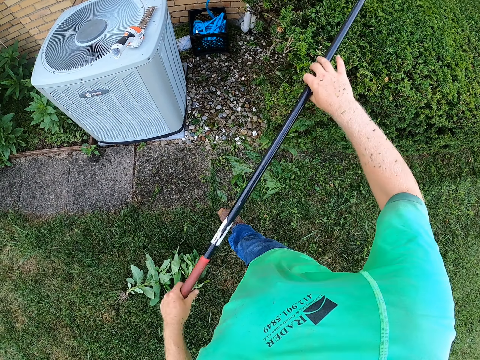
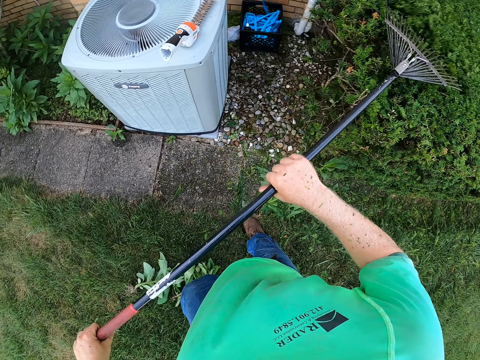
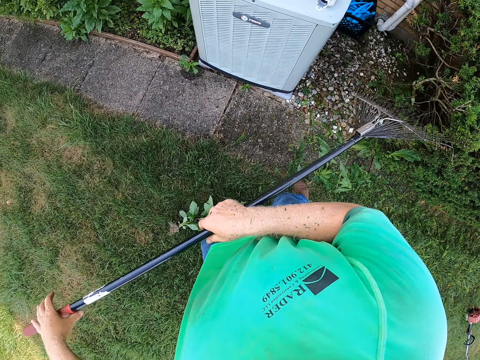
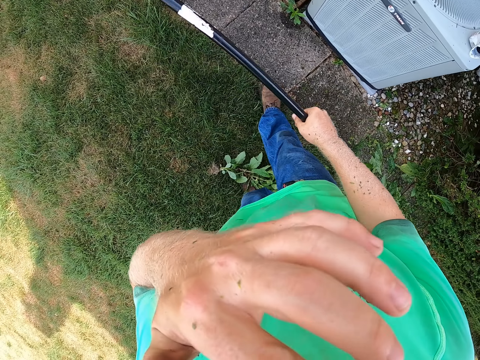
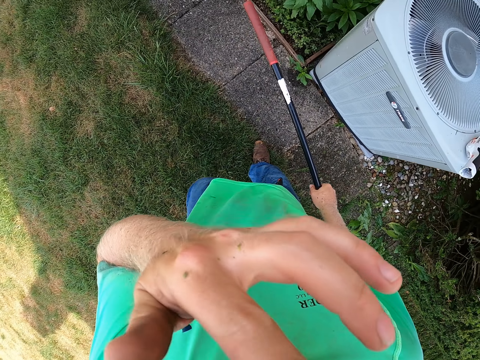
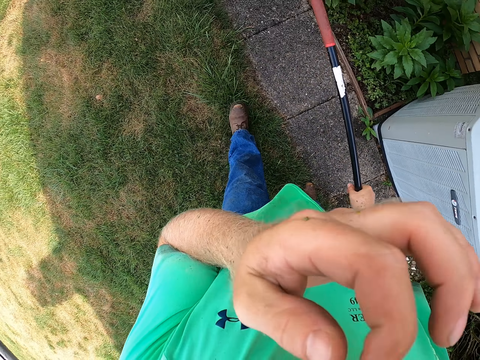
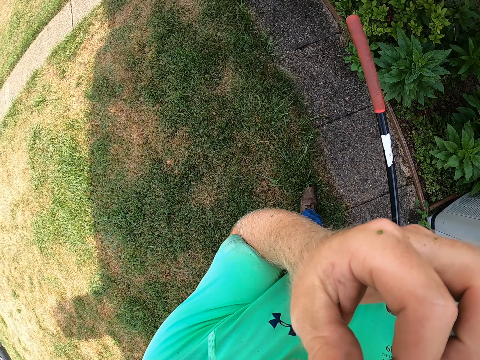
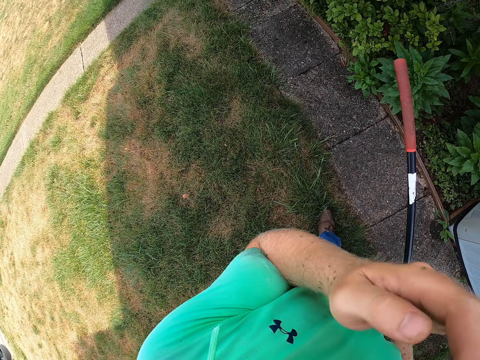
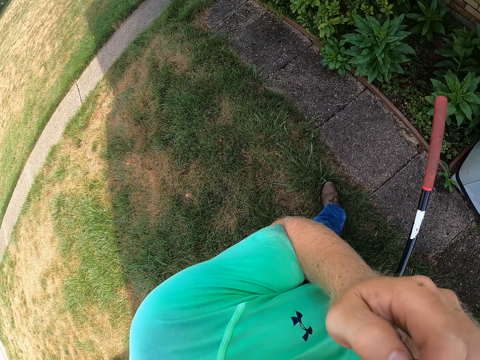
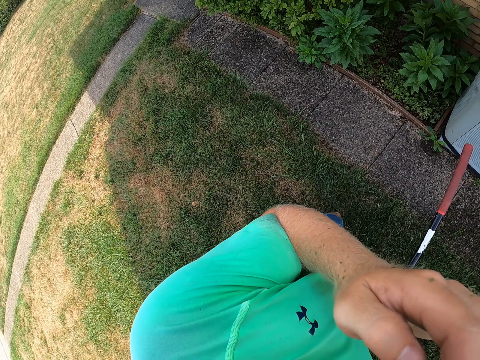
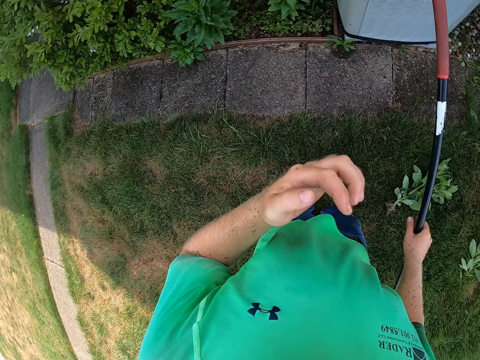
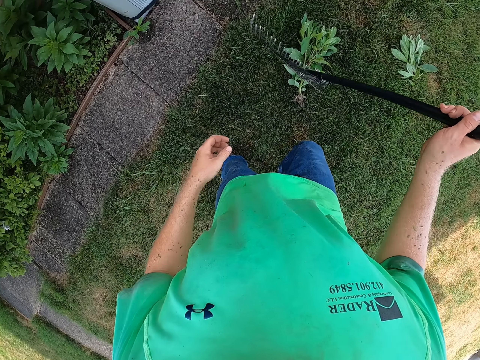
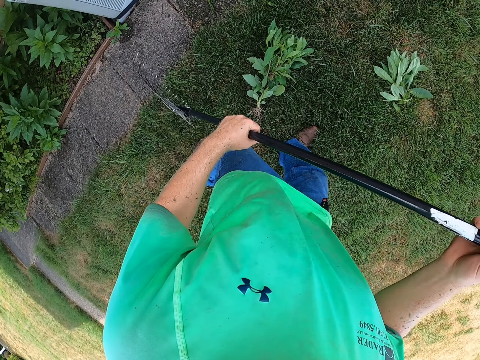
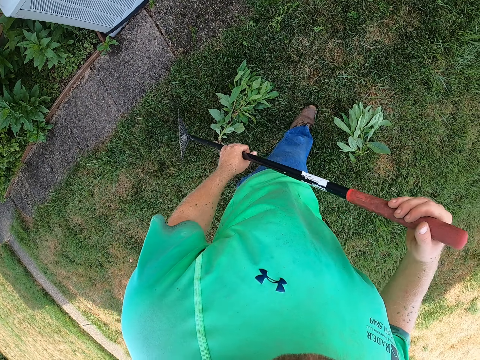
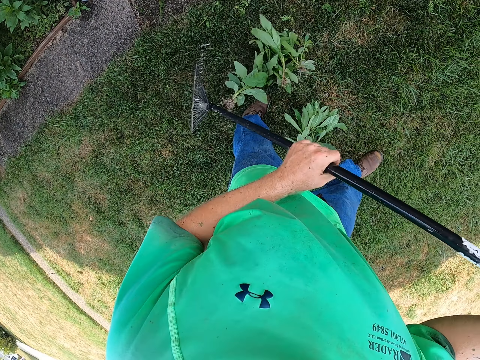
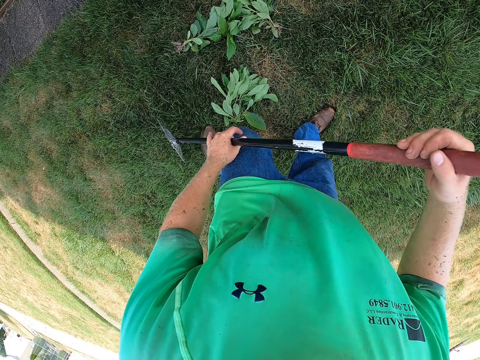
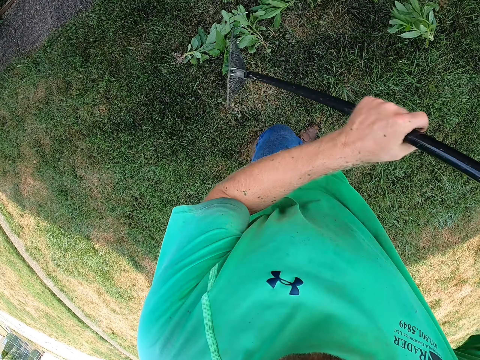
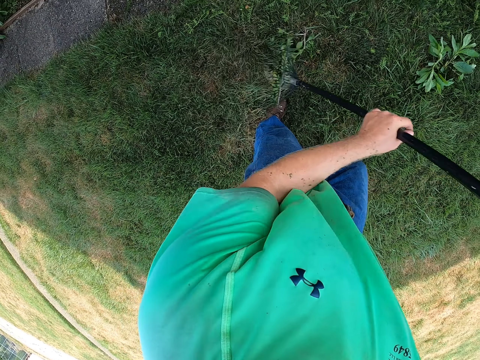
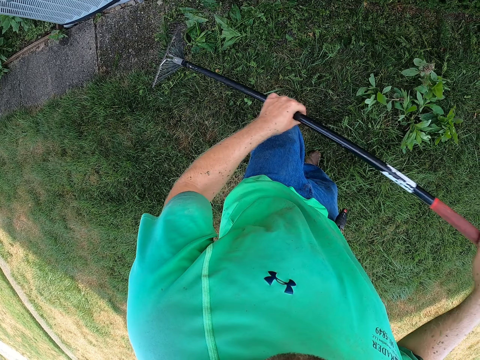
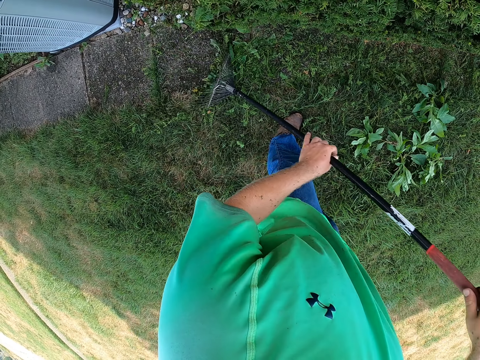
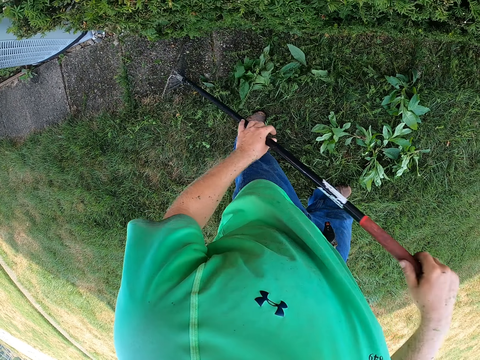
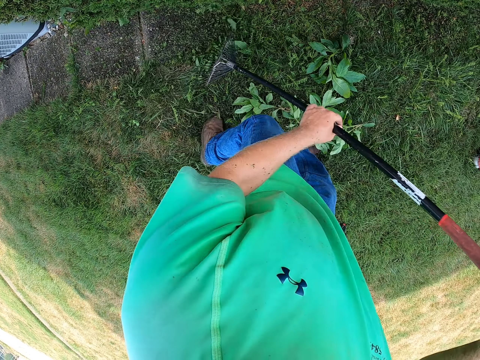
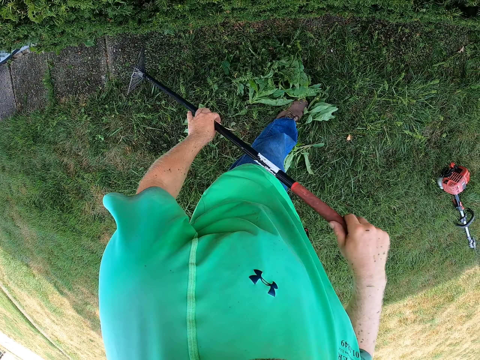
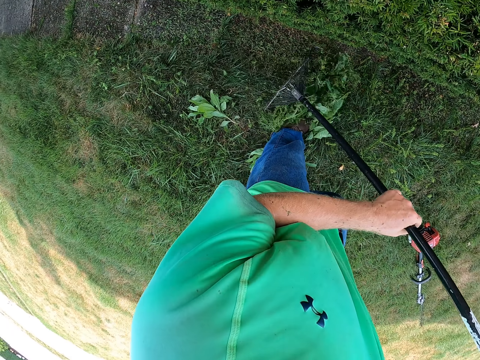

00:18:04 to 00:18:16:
The camera wearer holds the rake with his right hand. He touches his face with his left hand. He itches himself. He holds the rake with both hands. He gathers leaves on the ground with the rake in both hands.

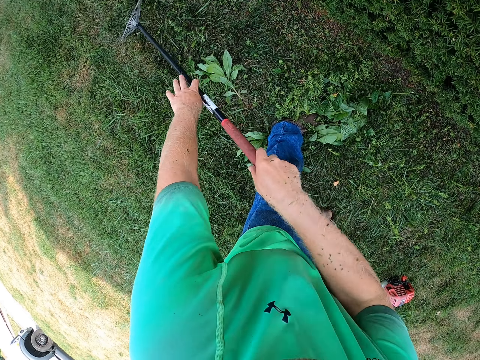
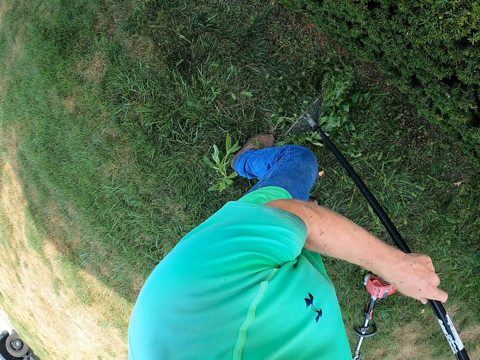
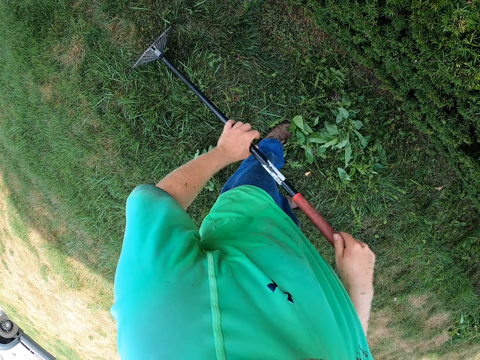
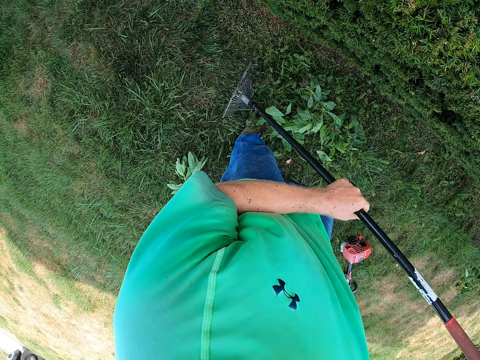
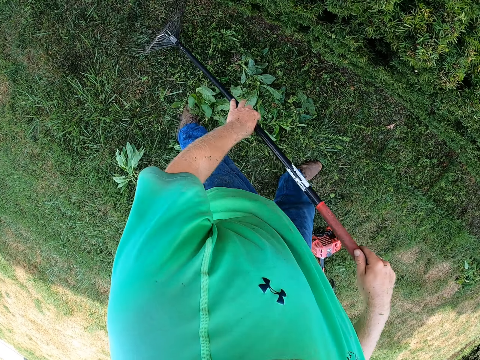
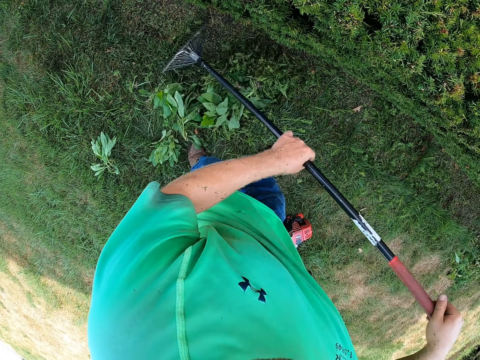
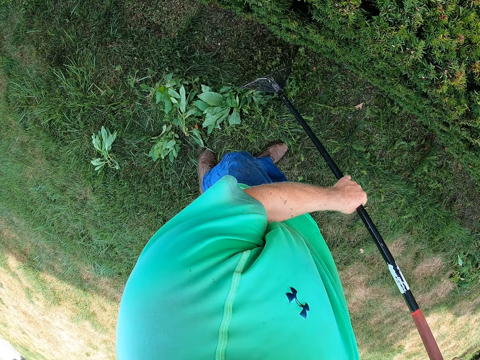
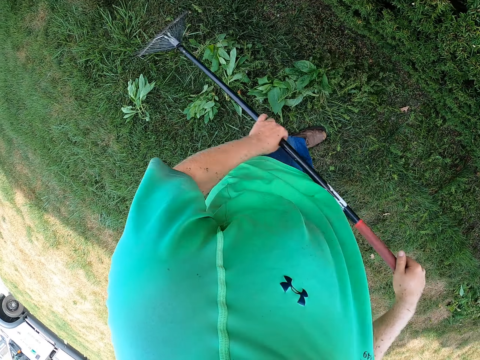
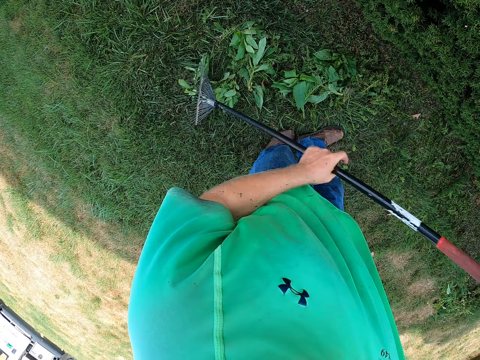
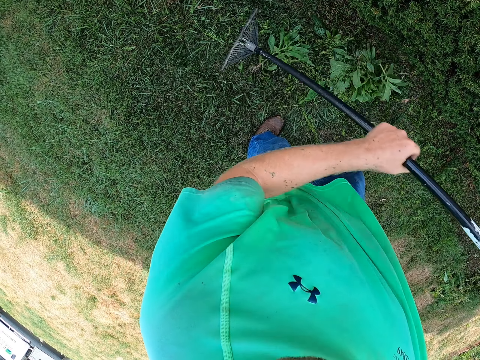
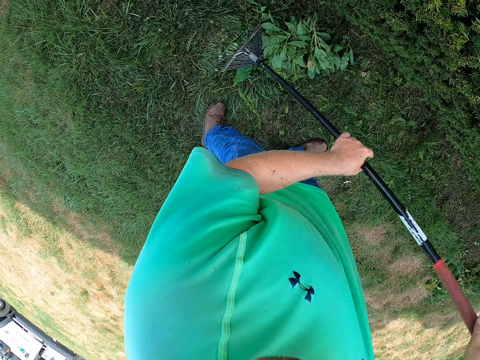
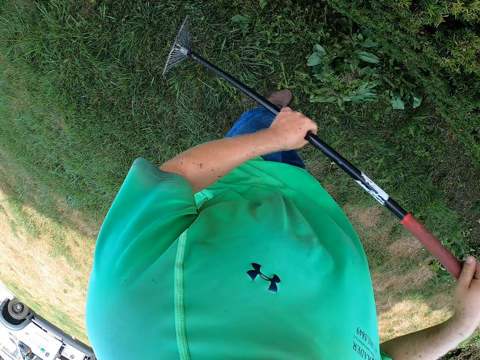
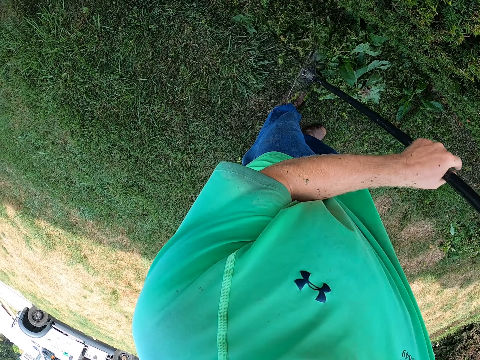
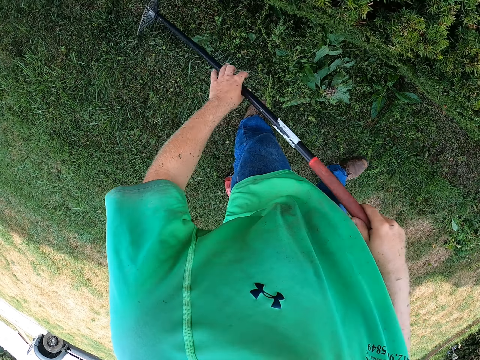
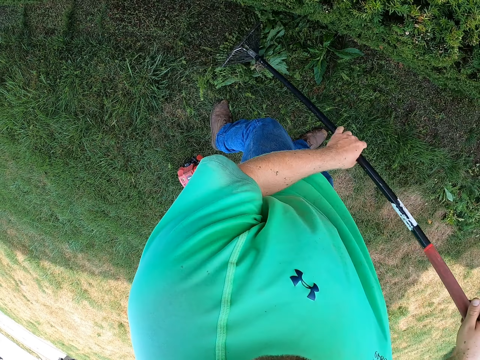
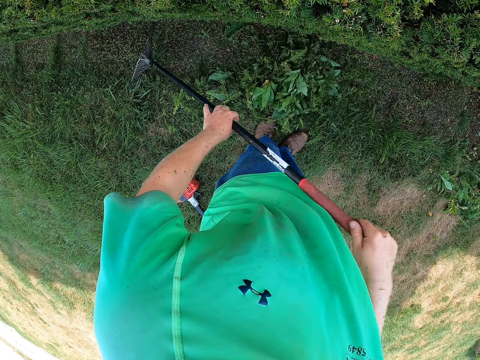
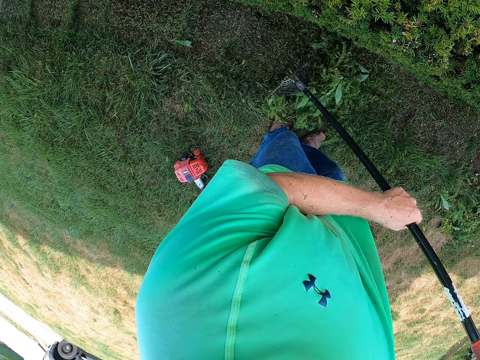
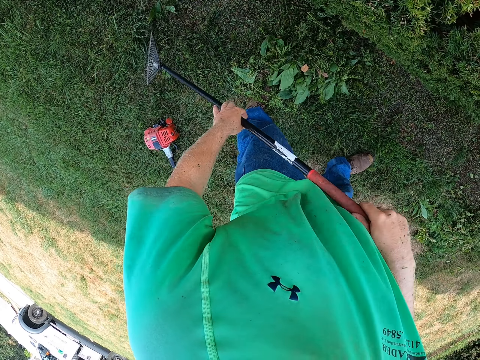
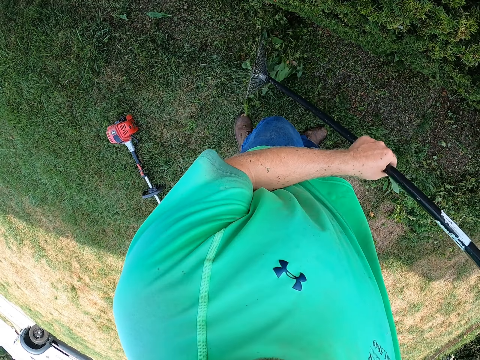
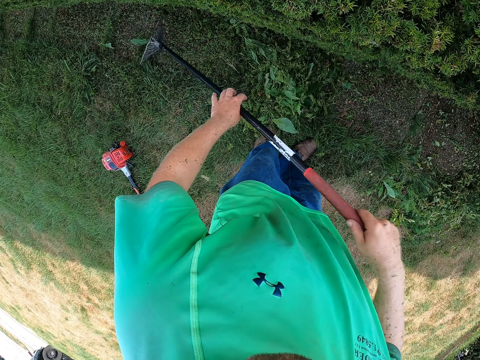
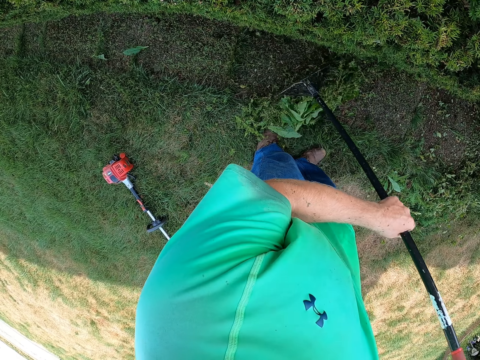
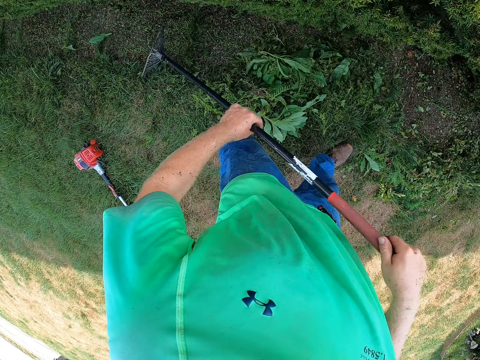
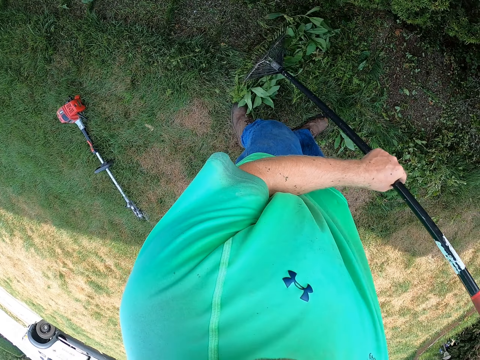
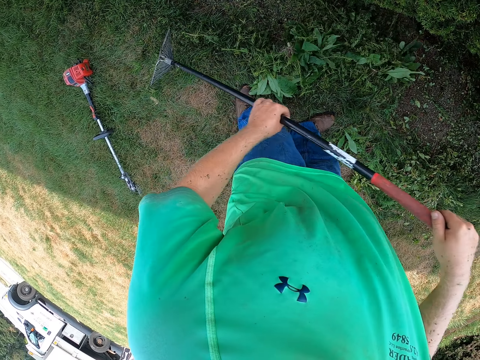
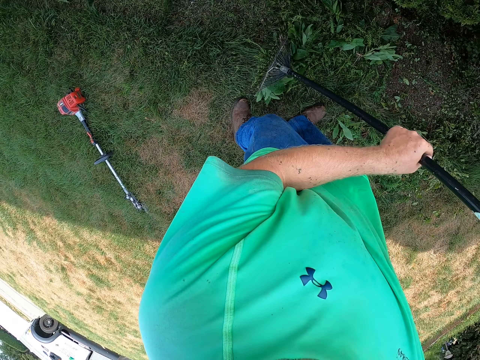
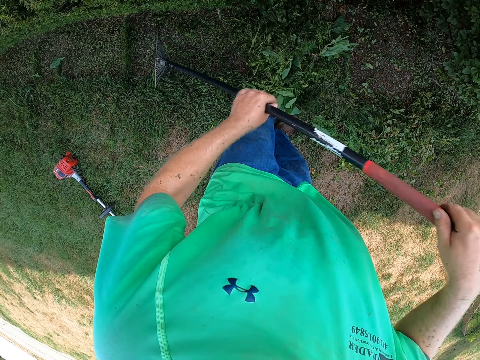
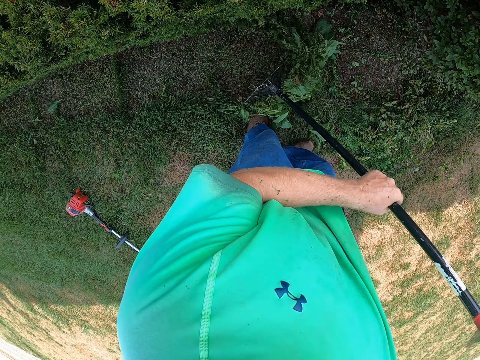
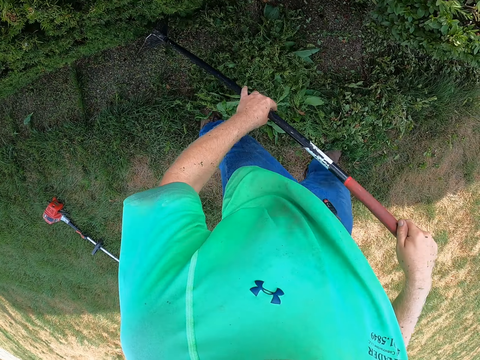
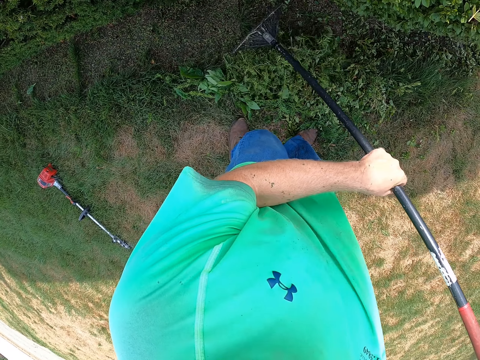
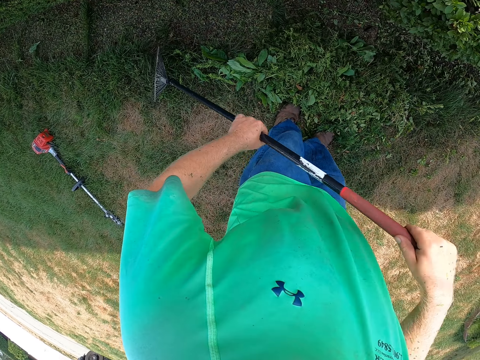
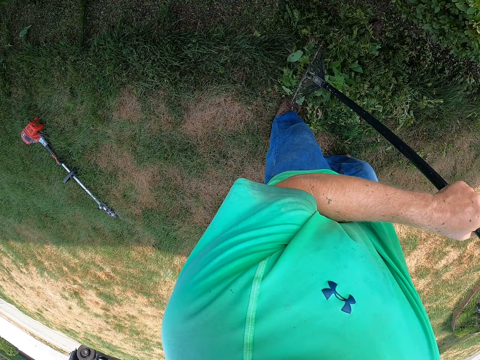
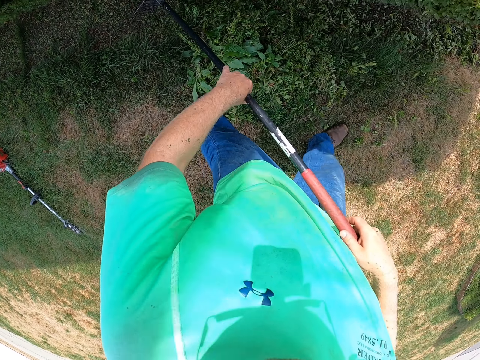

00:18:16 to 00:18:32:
The camera wearer pulls leaves with a rake. They pull leaves with the rake repeatedly.
